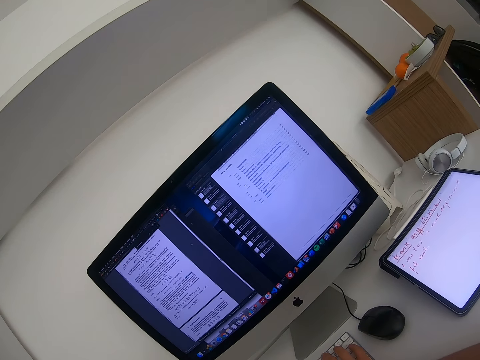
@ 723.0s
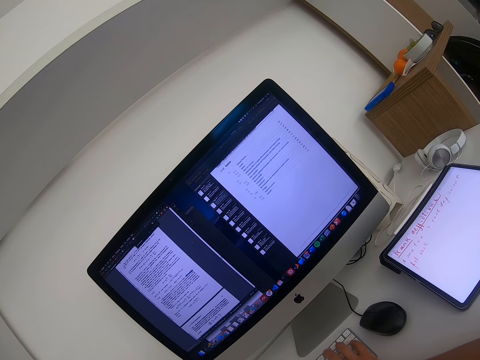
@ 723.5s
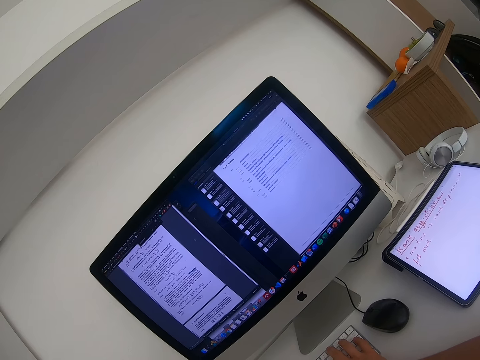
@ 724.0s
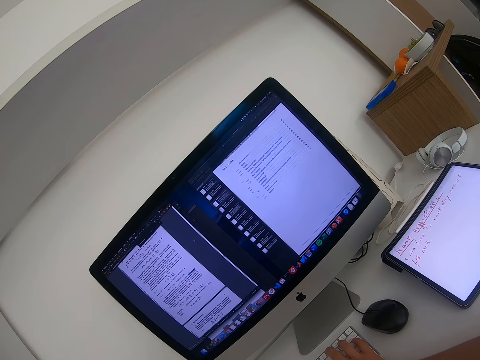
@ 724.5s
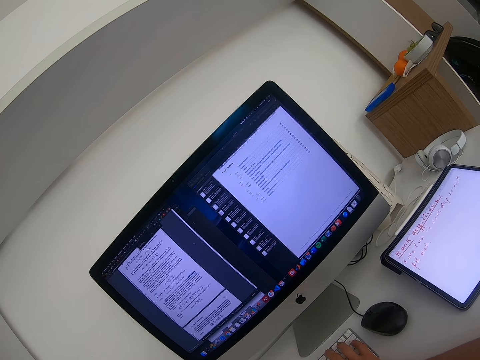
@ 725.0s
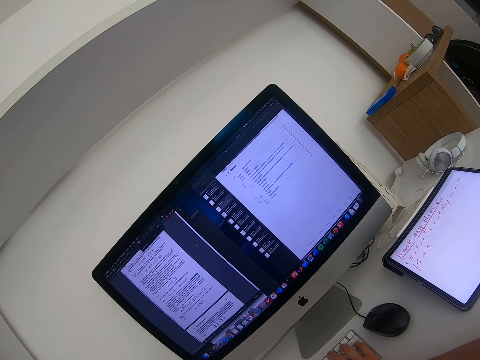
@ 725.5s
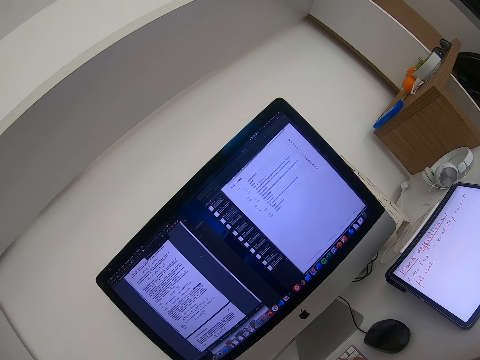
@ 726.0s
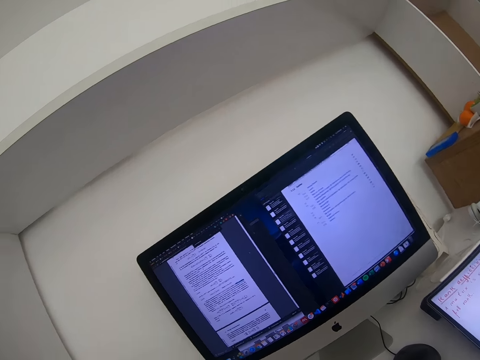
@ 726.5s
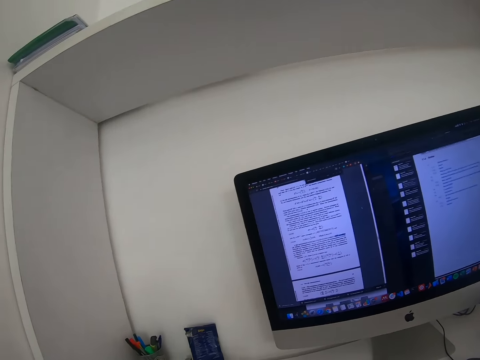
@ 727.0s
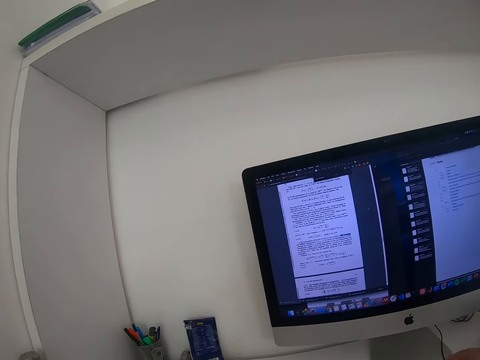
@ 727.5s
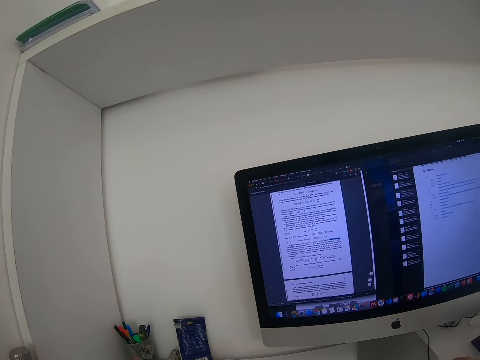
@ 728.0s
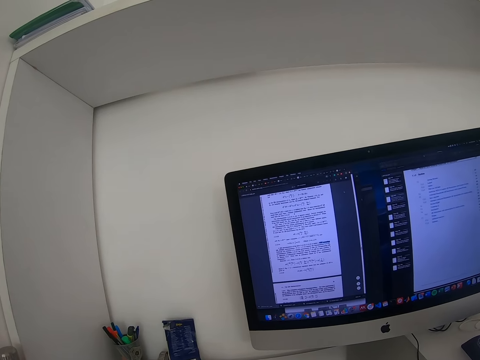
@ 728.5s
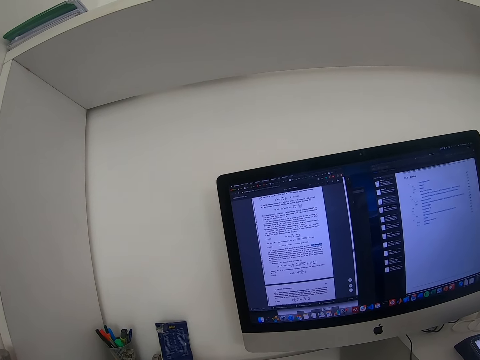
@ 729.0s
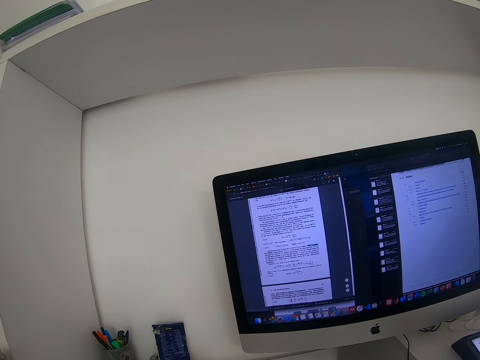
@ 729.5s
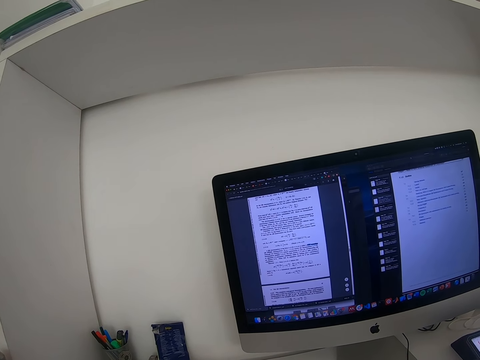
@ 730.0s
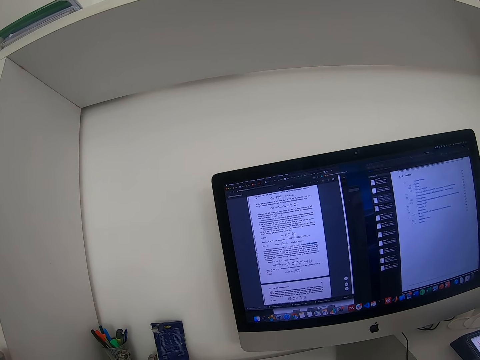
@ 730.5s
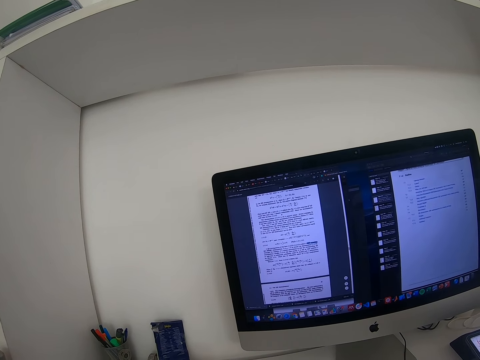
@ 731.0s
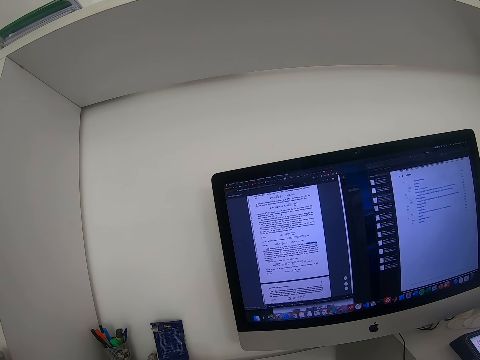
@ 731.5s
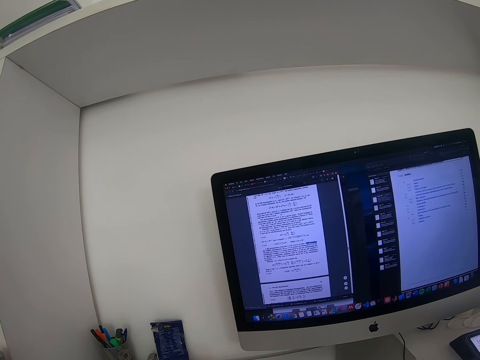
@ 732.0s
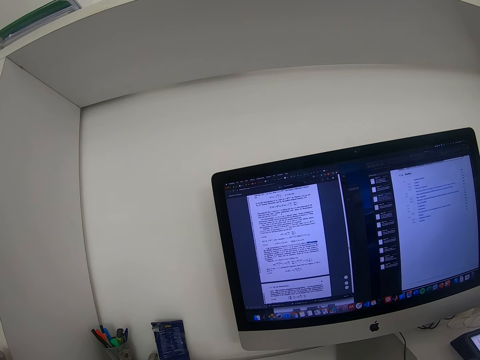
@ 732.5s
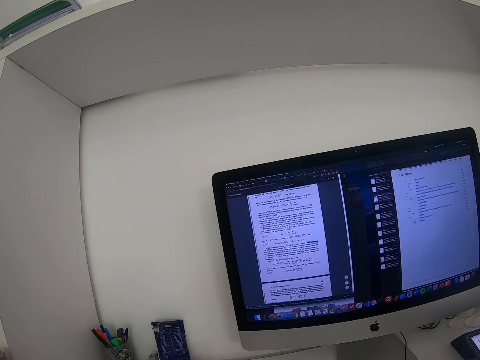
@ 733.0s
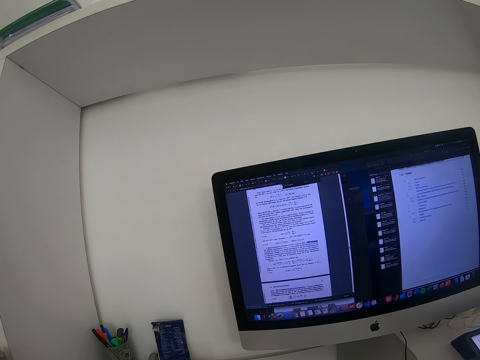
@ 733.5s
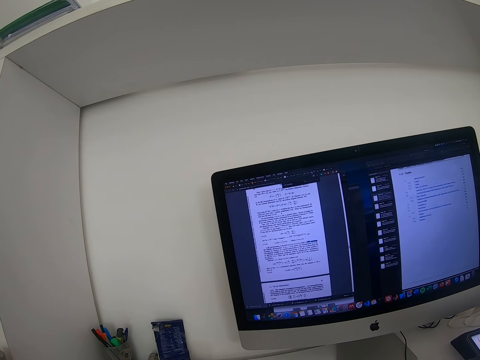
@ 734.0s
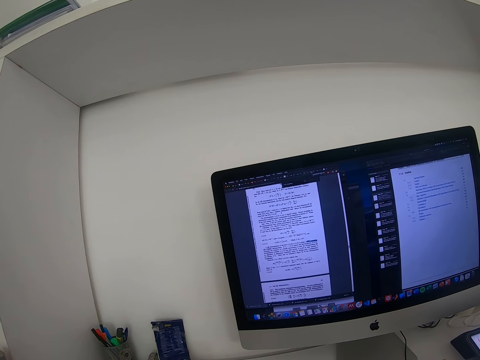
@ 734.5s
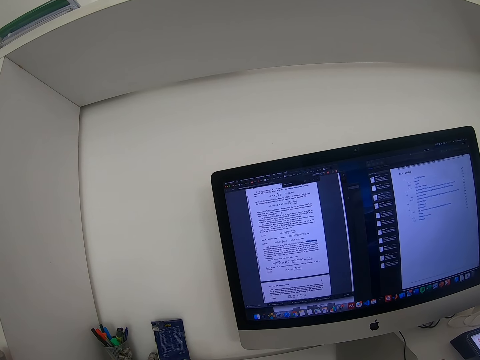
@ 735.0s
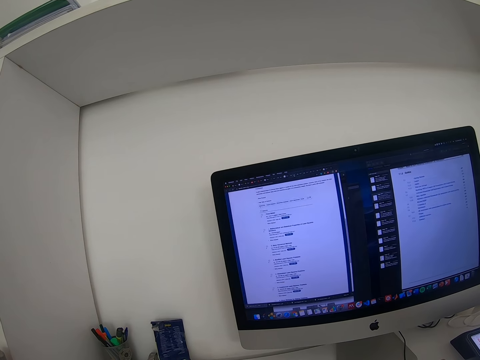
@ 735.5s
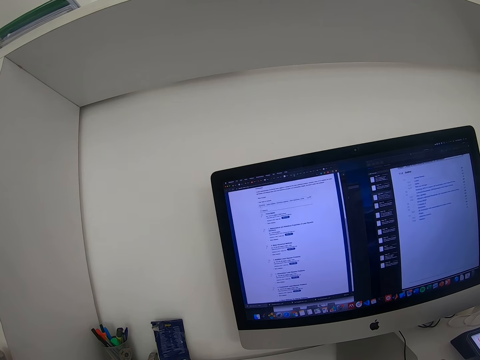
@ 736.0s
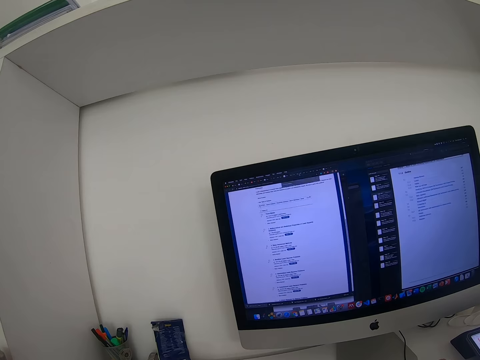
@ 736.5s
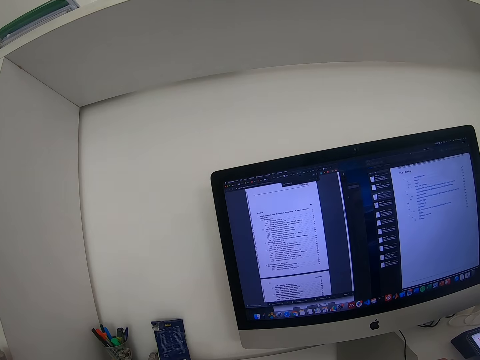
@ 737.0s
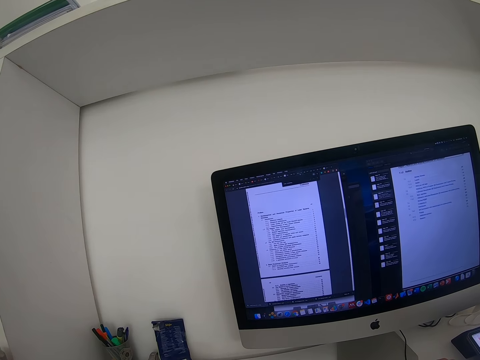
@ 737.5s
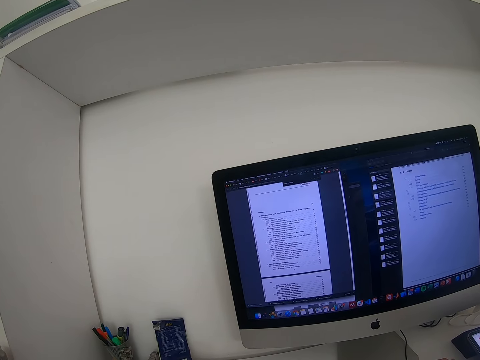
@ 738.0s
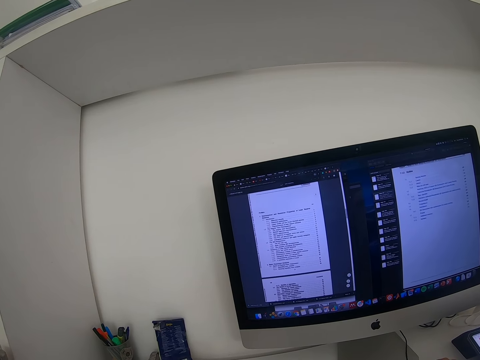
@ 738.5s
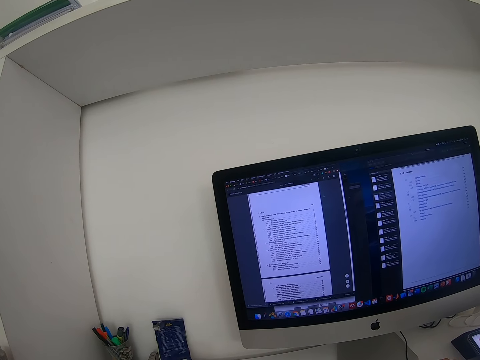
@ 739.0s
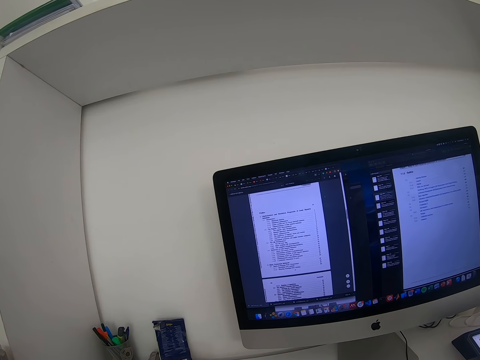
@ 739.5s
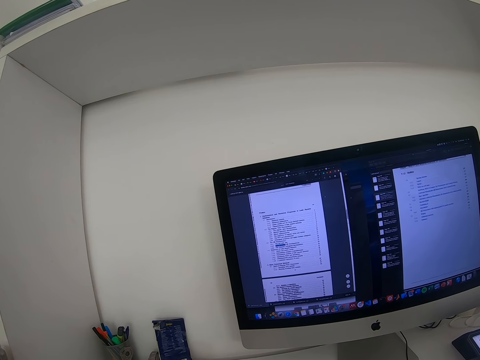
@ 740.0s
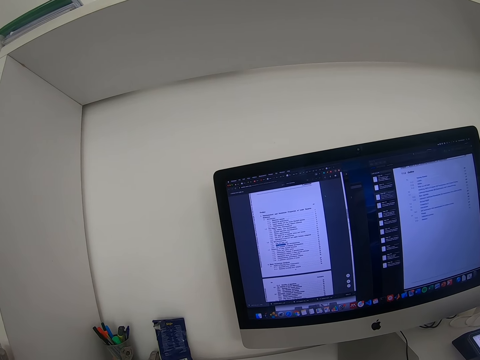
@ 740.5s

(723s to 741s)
The camera wearer types on the keyboard. They operate the desktop using a mouse.

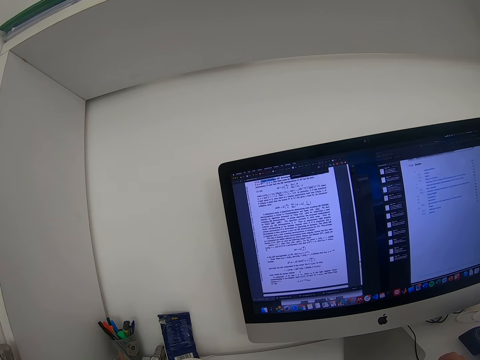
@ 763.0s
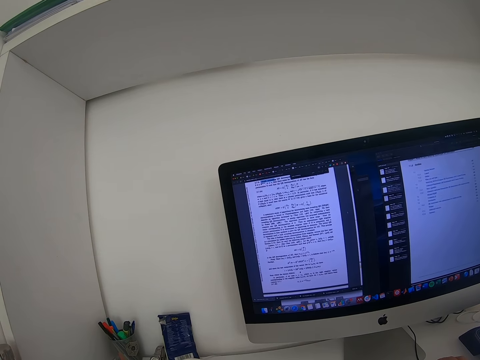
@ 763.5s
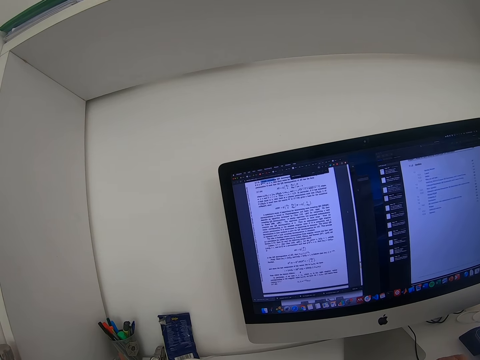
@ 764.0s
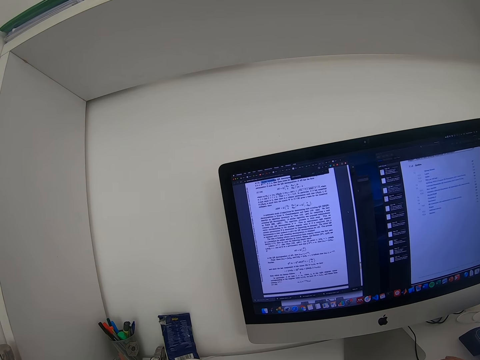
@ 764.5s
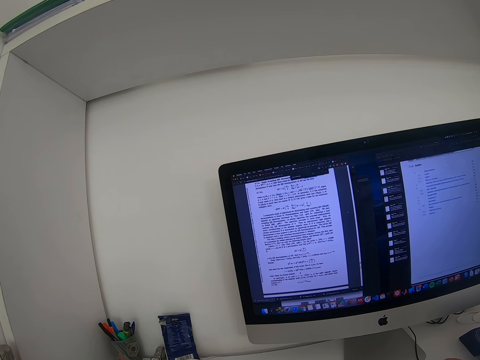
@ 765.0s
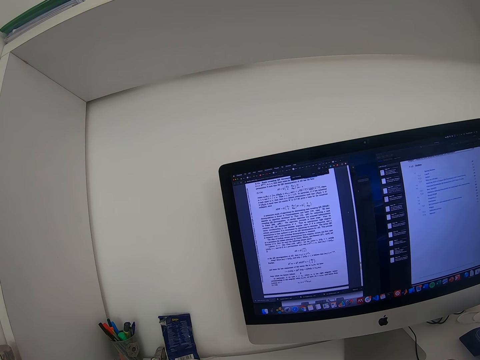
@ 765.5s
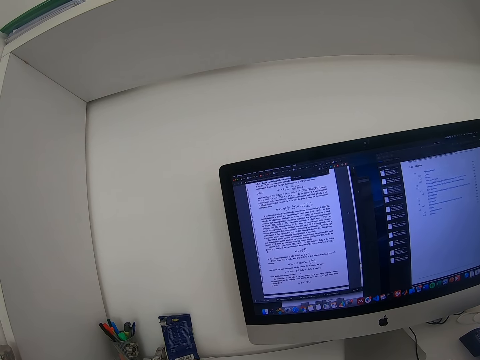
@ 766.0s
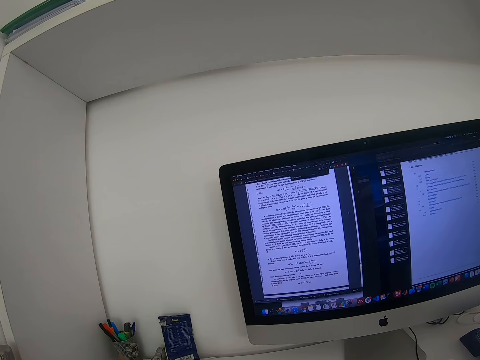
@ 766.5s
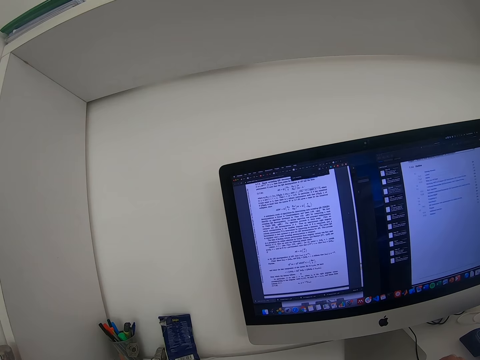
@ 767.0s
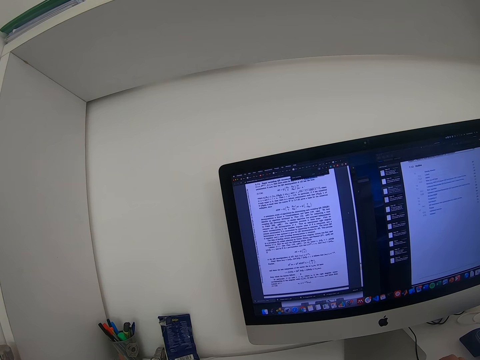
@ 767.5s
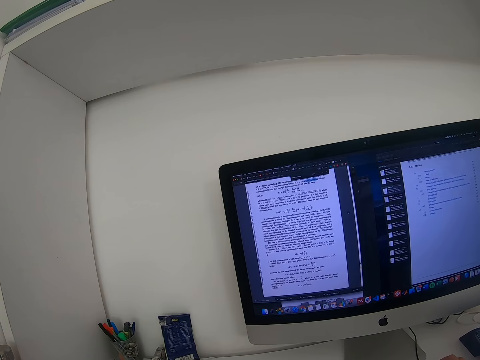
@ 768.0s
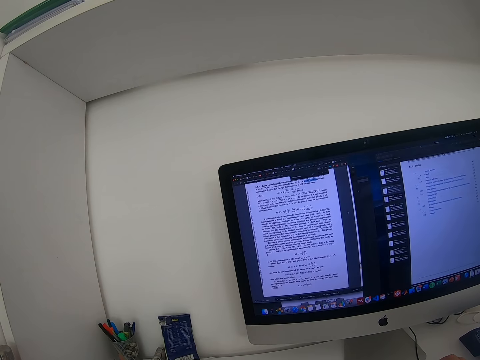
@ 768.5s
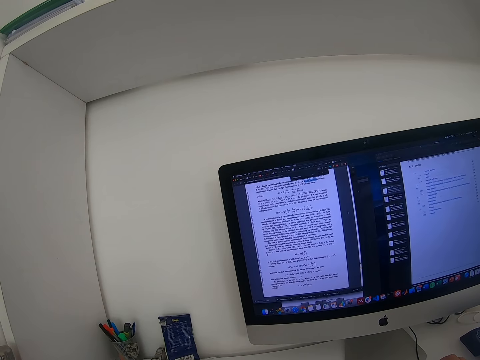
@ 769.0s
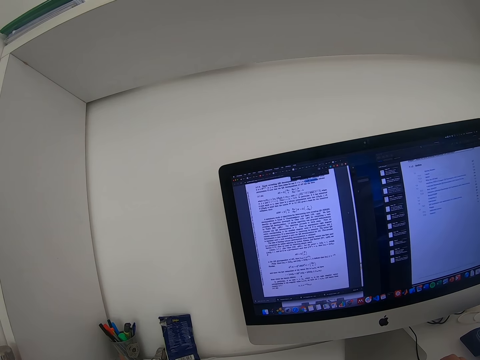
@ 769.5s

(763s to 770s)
The camera wearer reads the notes in the desktop.

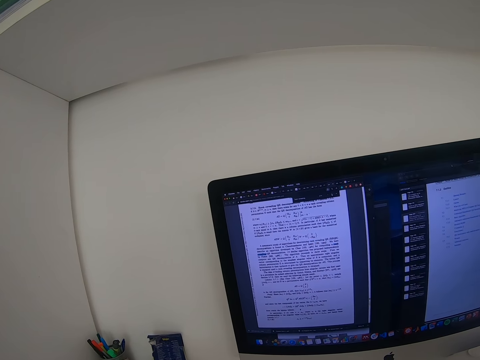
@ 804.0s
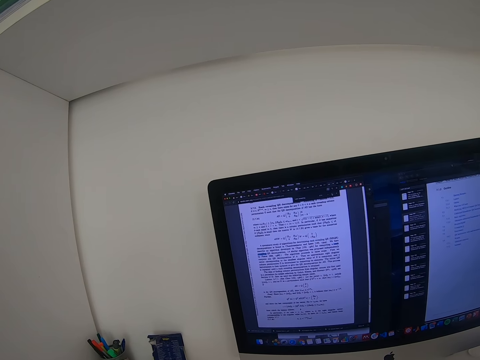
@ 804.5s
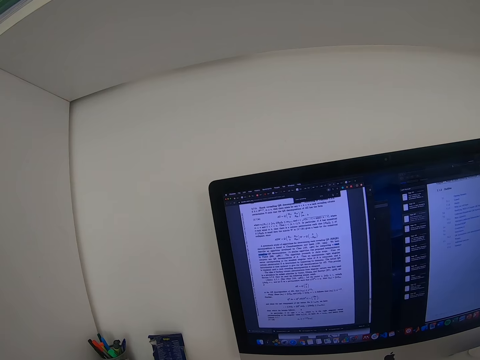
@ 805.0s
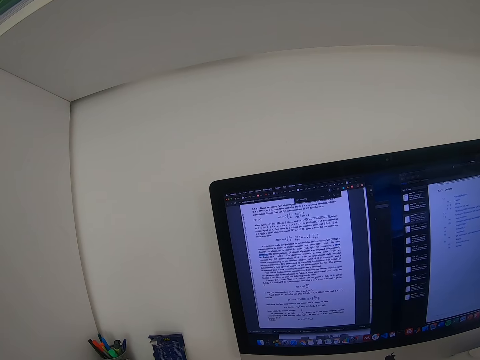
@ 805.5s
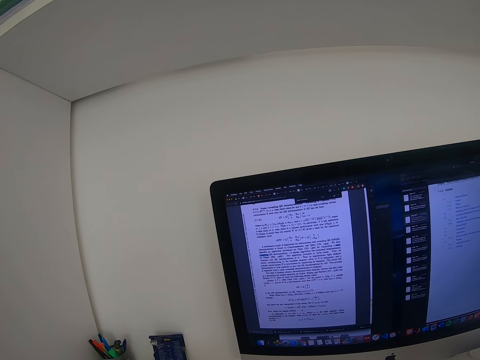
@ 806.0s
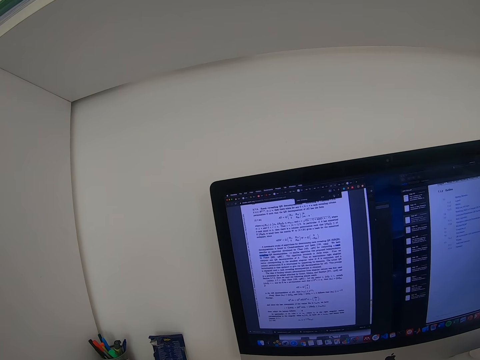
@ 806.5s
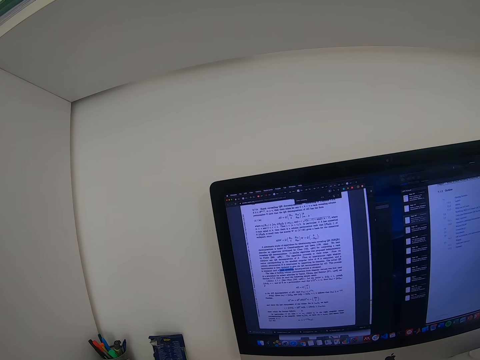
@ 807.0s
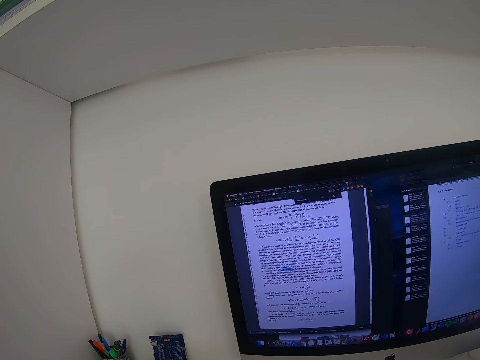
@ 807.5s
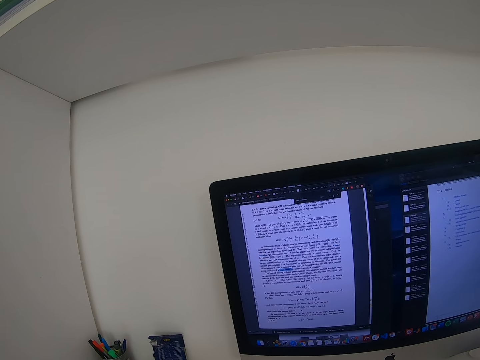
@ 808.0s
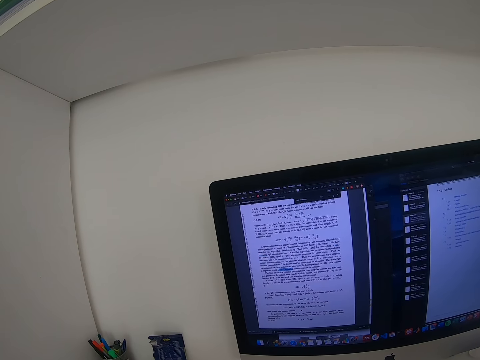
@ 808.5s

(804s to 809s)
The camera wearer operates the desktop using a mouse.
